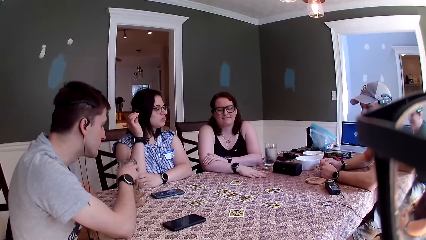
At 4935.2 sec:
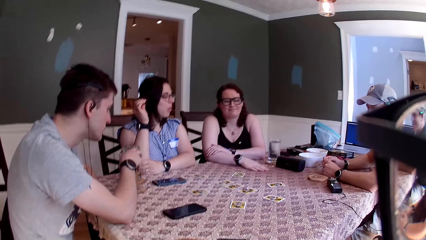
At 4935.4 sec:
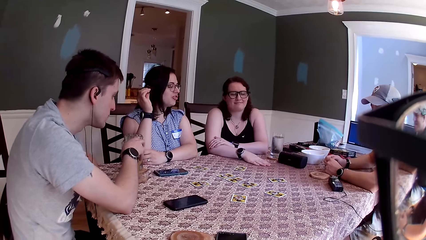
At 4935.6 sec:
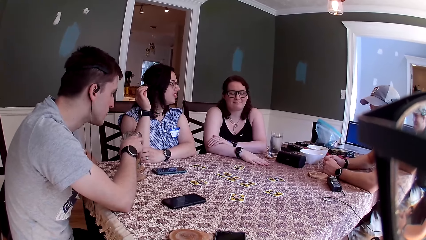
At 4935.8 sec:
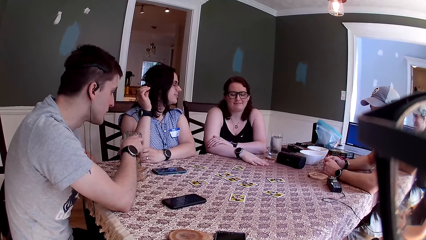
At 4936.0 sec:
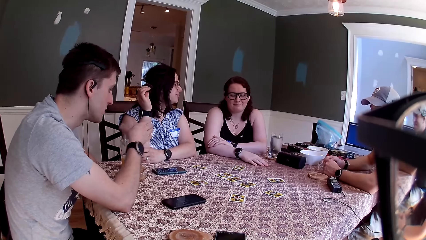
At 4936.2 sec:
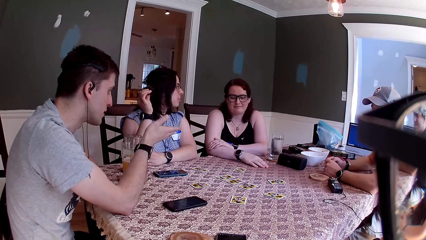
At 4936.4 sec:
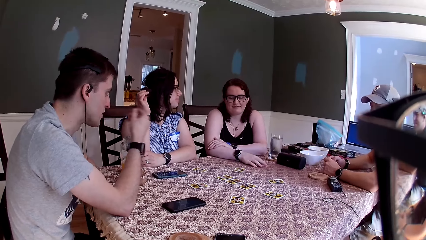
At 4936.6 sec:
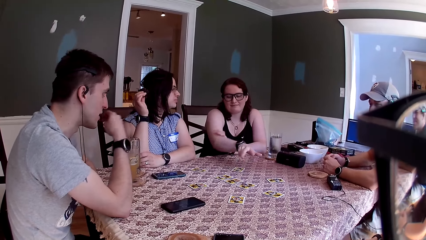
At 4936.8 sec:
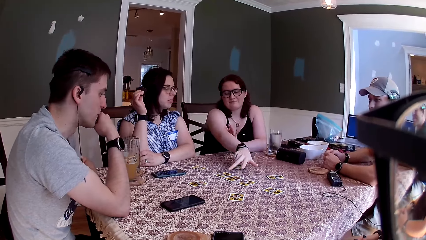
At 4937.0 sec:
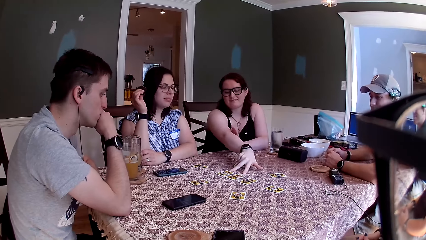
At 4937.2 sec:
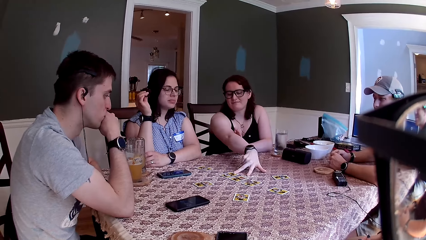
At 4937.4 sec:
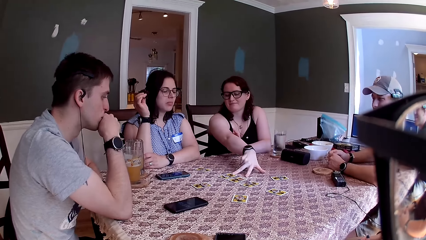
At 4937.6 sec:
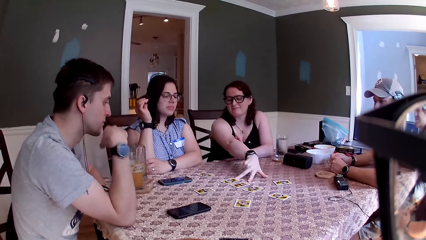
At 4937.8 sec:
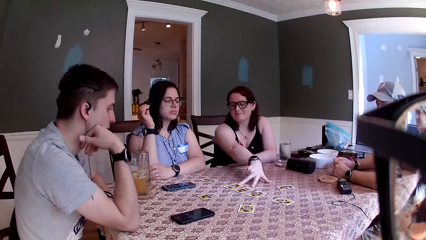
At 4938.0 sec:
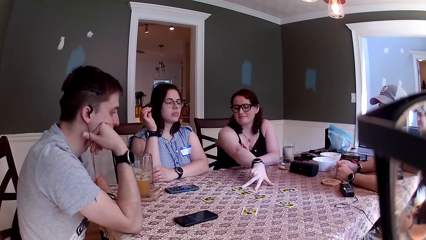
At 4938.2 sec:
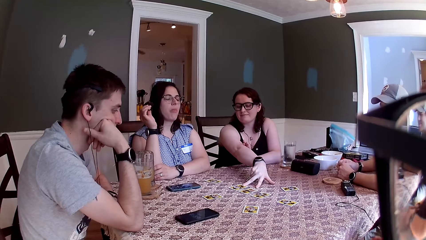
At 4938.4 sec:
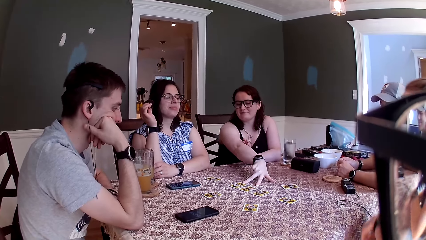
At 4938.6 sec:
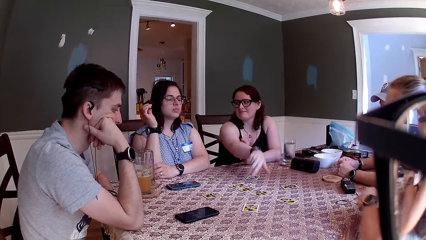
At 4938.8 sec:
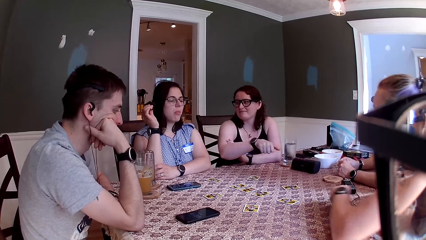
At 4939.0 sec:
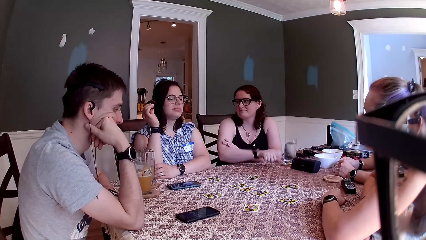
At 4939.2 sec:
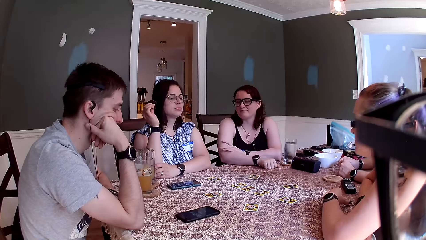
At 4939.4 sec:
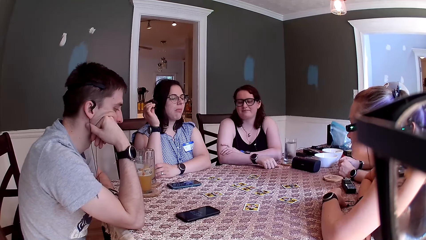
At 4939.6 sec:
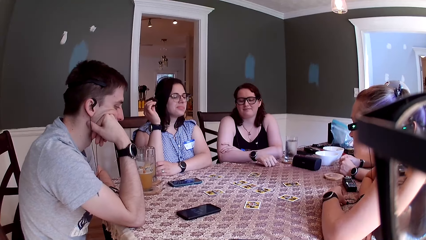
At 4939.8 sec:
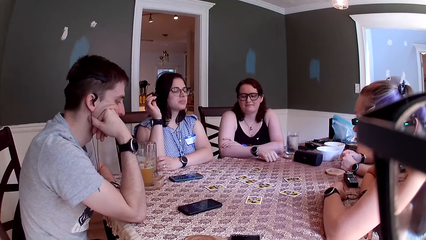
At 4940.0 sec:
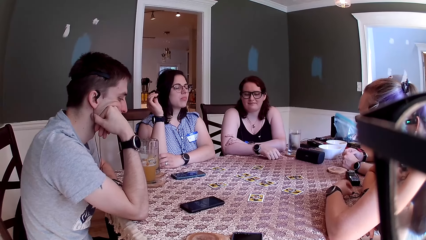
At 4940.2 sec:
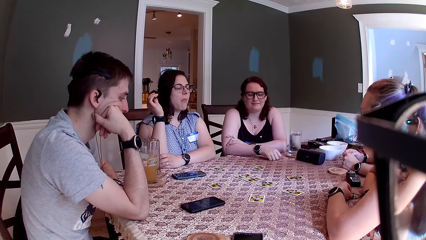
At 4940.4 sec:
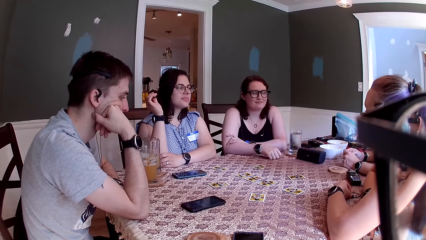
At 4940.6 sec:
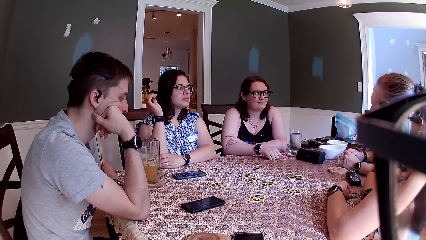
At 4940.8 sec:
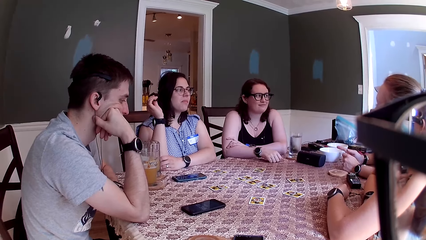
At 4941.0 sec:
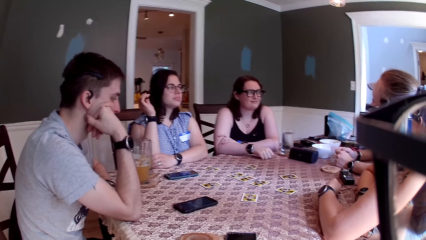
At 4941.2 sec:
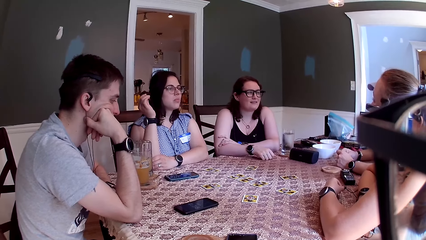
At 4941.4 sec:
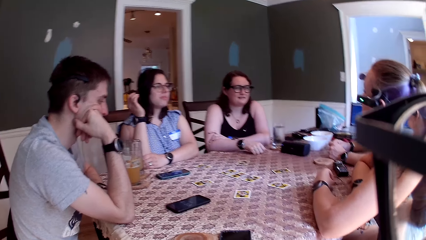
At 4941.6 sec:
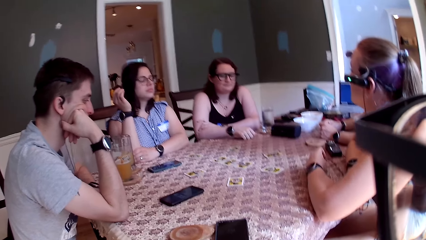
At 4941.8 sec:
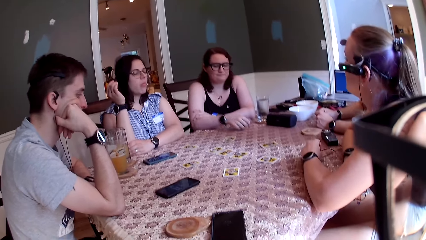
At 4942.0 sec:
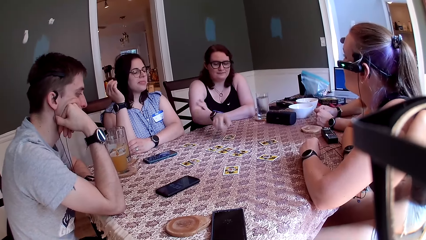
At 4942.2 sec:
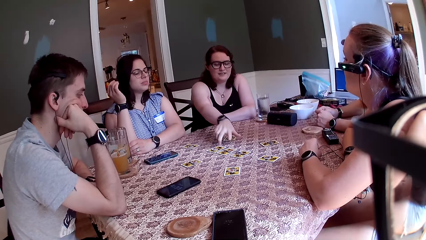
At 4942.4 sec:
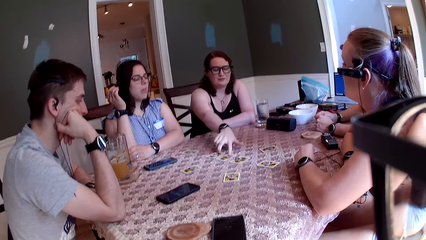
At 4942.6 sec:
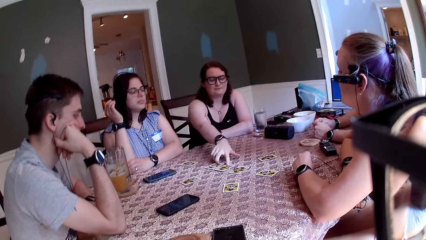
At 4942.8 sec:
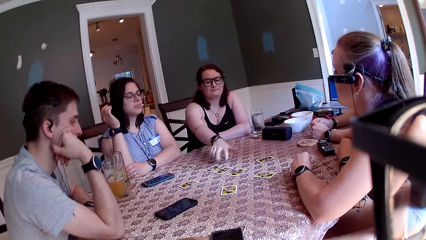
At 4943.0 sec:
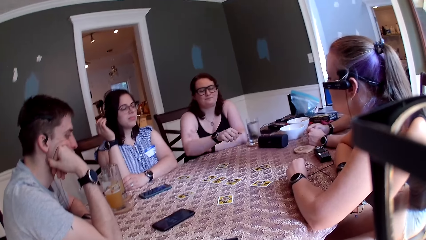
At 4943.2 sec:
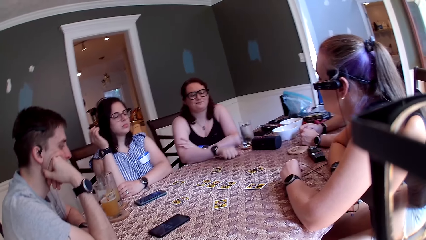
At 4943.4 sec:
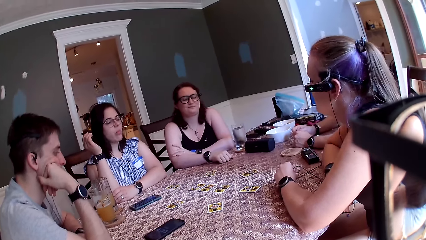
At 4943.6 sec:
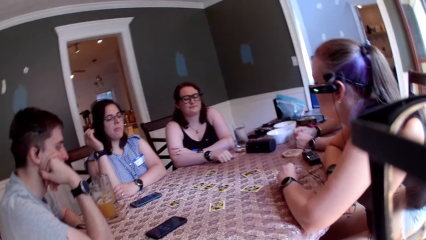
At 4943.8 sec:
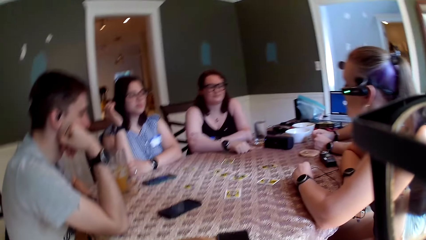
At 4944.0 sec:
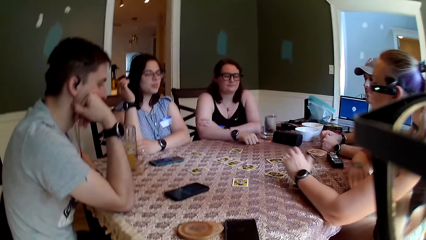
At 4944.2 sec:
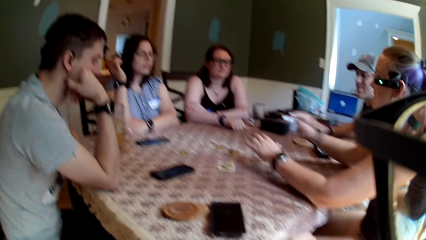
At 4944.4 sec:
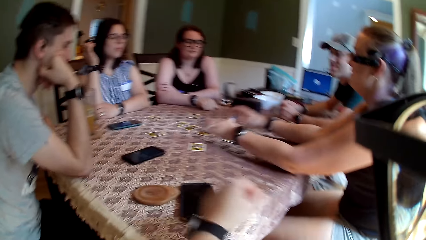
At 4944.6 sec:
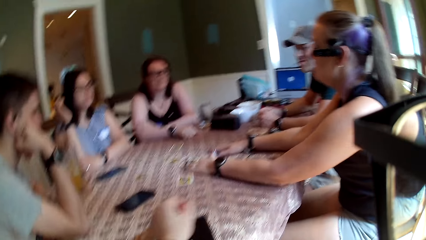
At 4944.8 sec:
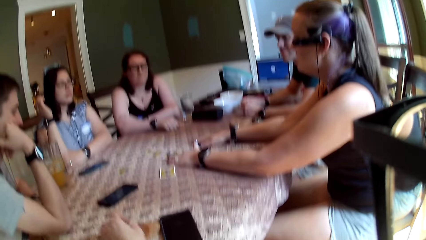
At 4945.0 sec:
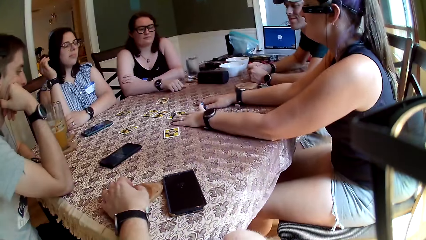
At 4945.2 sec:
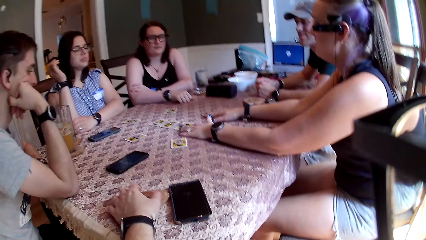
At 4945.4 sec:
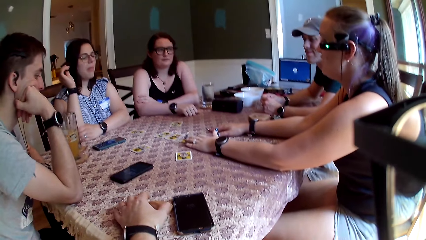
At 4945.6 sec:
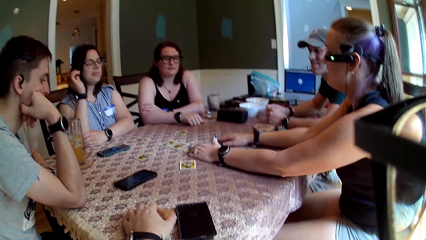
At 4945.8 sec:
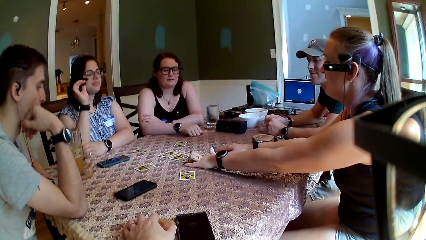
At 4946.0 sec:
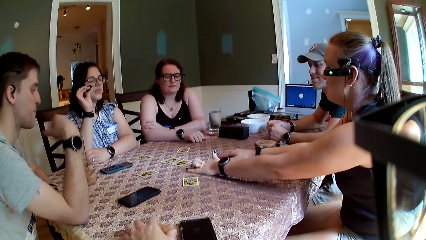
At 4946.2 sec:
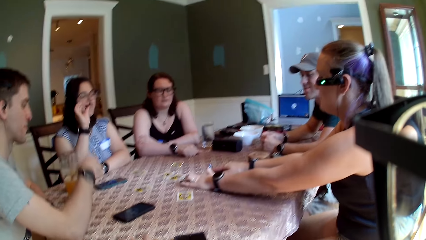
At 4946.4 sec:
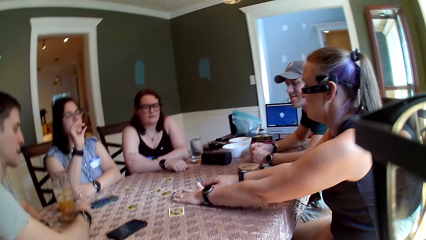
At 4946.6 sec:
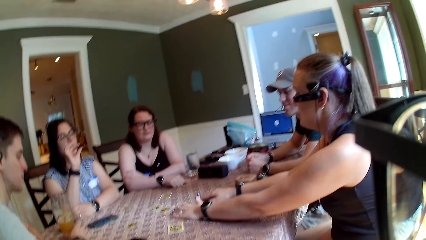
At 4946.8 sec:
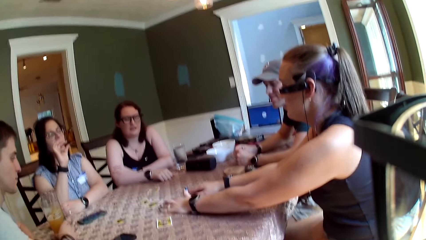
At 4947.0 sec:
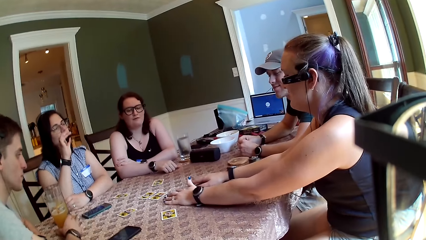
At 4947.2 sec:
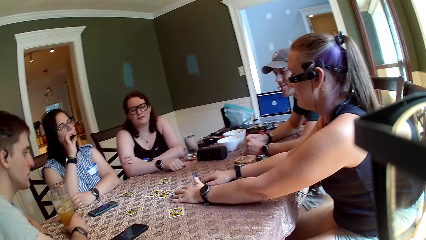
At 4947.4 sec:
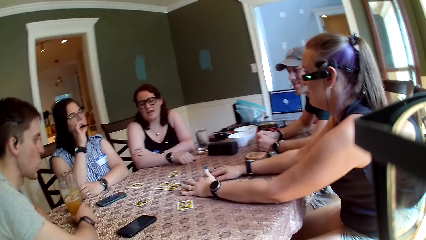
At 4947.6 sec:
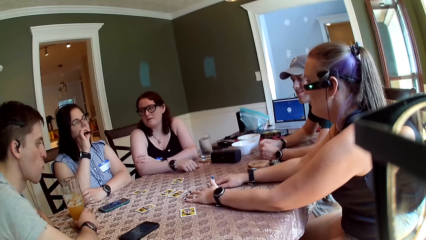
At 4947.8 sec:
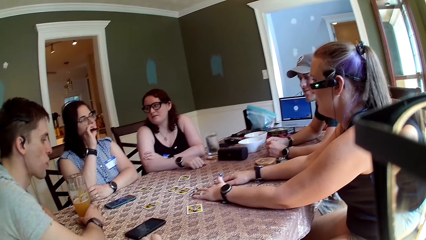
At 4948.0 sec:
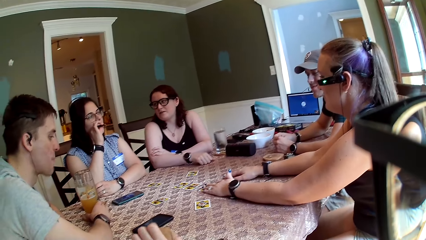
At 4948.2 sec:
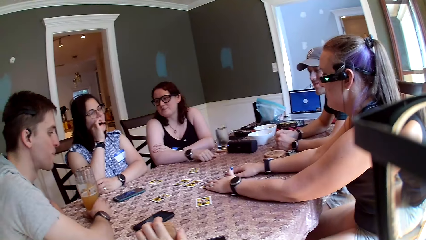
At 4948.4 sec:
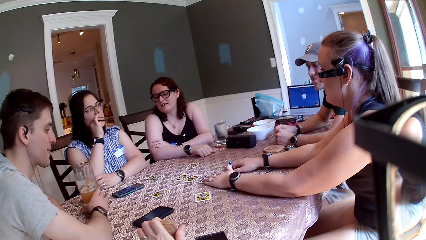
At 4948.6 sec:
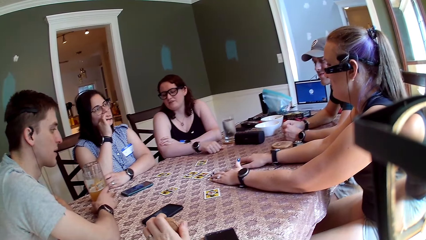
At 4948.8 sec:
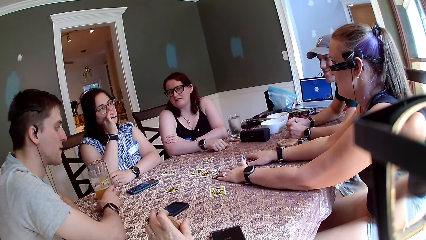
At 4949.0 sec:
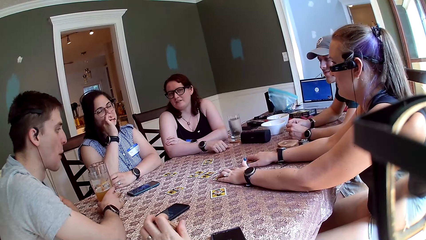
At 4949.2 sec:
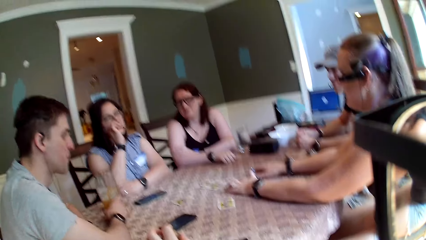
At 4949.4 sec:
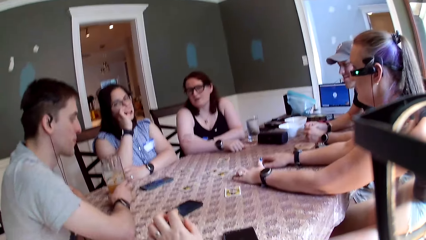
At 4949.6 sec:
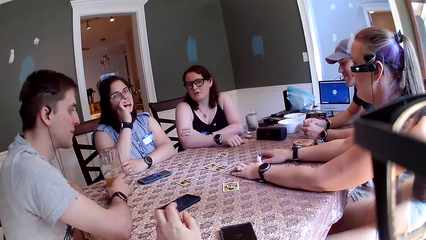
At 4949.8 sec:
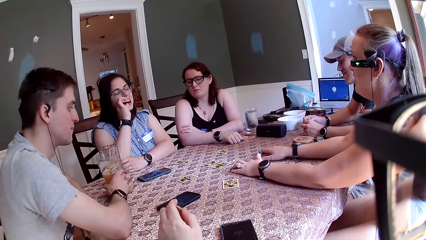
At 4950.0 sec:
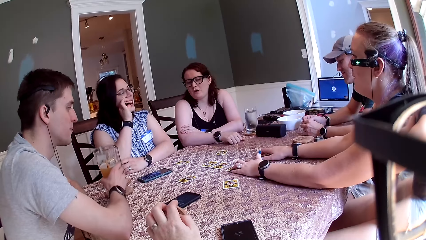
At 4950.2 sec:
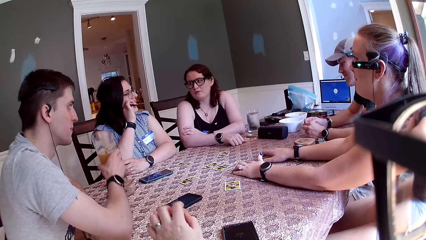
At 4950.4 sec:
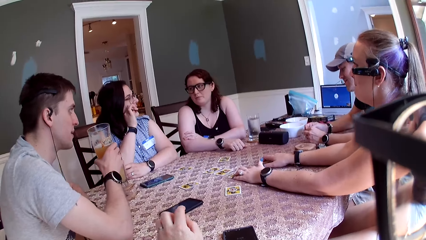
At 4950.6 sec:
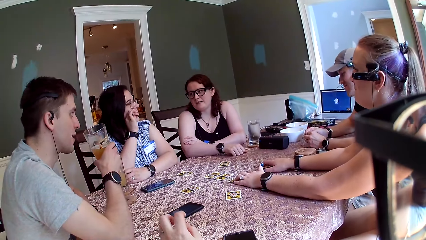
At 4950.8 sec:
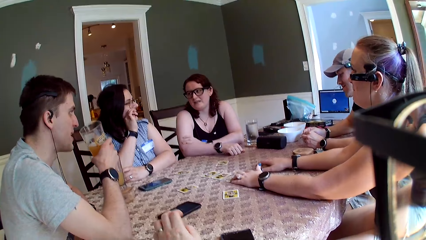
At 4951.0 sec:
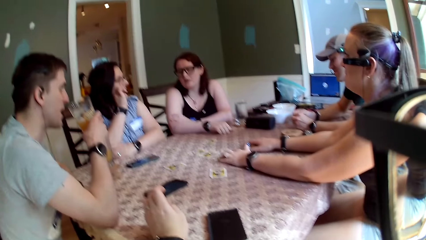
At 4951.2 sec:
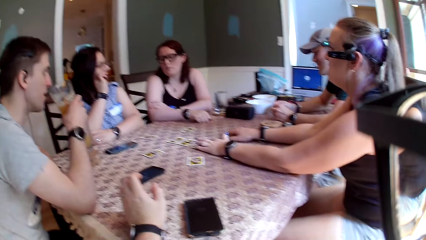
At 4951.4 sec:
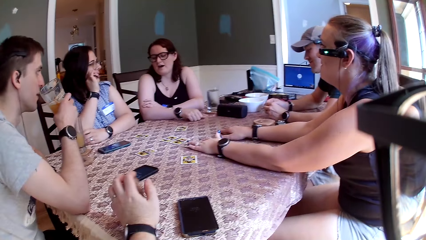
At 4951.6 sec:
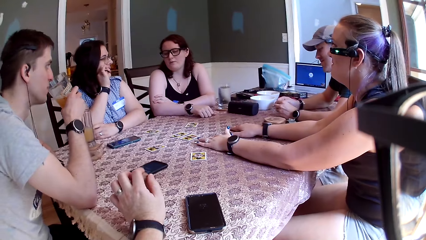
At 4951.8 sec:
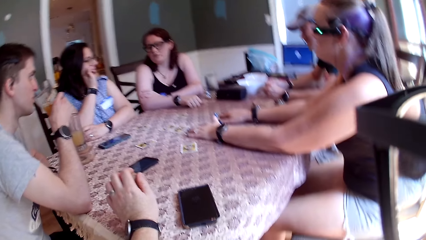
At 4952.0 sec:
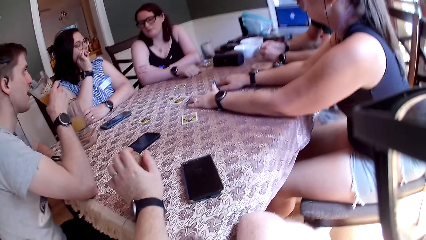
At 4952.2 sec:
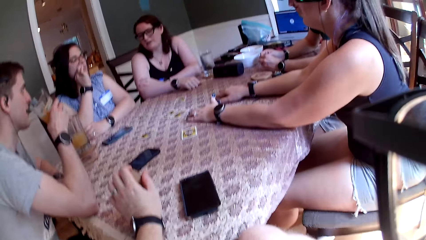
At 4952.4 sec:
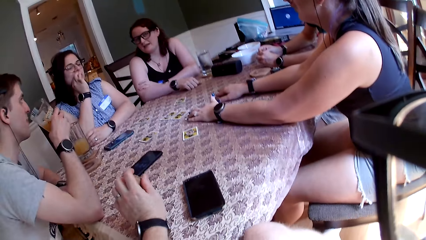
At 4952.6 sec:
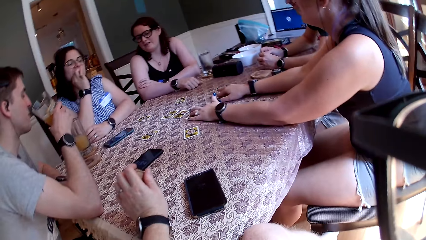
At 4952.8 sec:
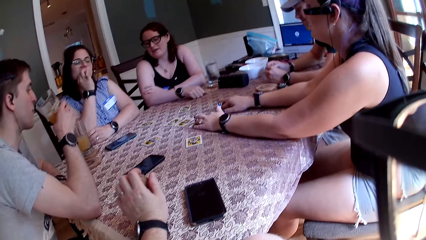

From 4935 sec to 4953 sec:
A woman speaks to another woman. A man speaks to a group of people at the table. The second woman touches a card on the table with her two fingers and points at the card. A third woman puts her hands on the table. The third woman leans on the table and speaks to a group of people at the table. The second woman touches the card on the table with her two fingers and removes her fingers from the card. The third woman speaks to a group of people at the table, touches cards on the table with both hands, and places her hands on the table. The second woman speaks to a group of people at the table. The camera wearer plays with a piece on the left hand. Another man carries a glass of juice with his right hand. The second man picks up the glass.
